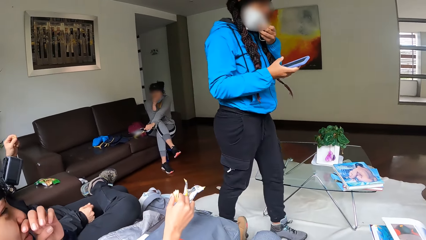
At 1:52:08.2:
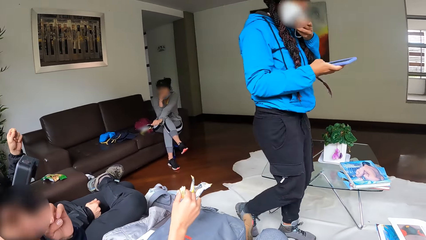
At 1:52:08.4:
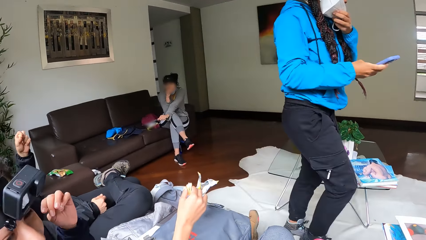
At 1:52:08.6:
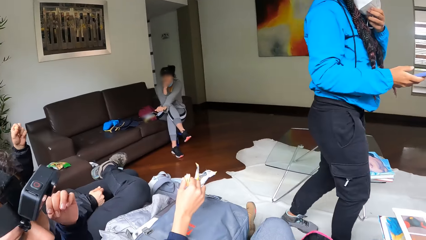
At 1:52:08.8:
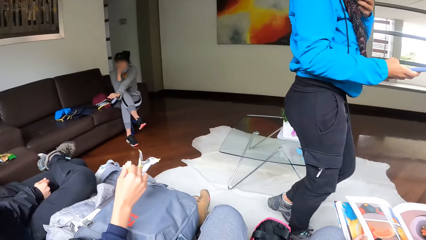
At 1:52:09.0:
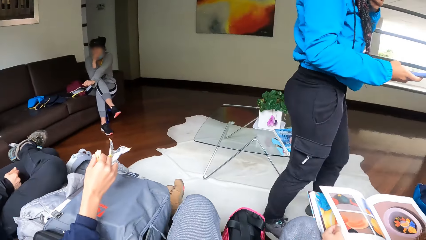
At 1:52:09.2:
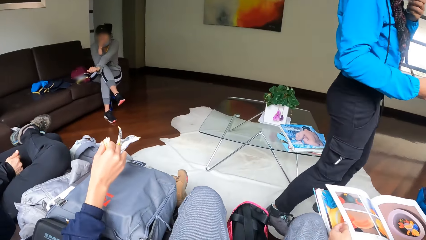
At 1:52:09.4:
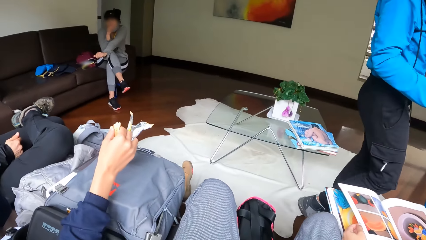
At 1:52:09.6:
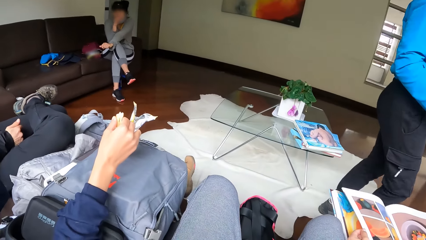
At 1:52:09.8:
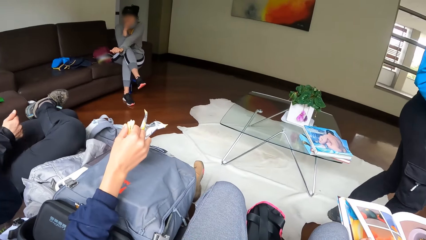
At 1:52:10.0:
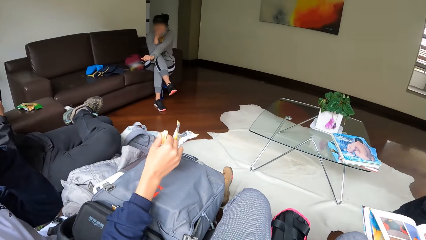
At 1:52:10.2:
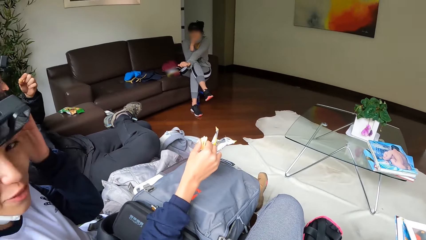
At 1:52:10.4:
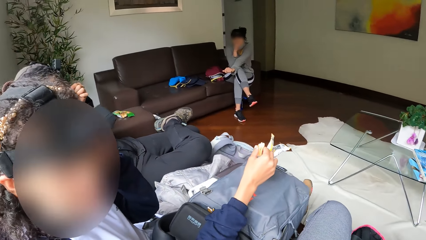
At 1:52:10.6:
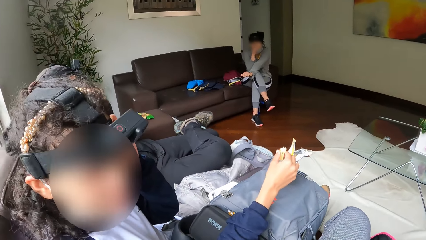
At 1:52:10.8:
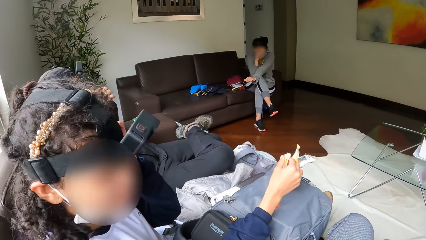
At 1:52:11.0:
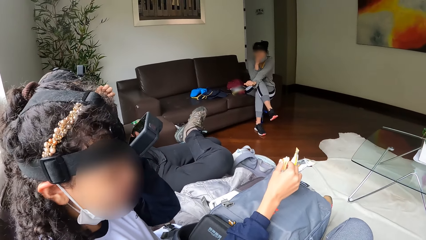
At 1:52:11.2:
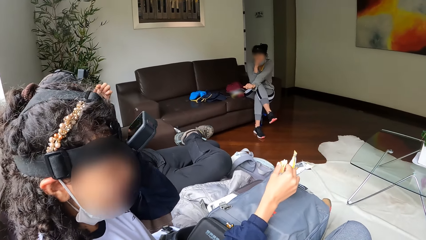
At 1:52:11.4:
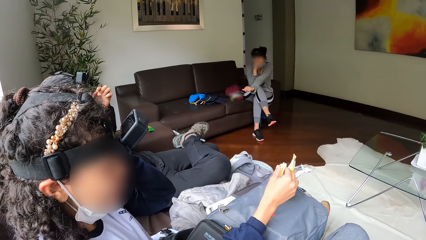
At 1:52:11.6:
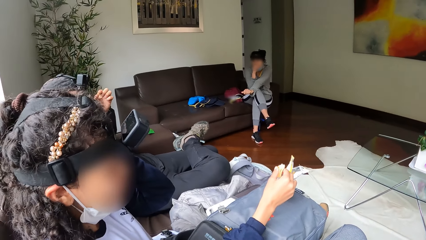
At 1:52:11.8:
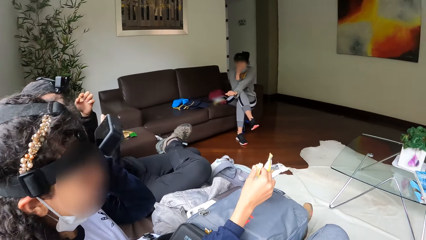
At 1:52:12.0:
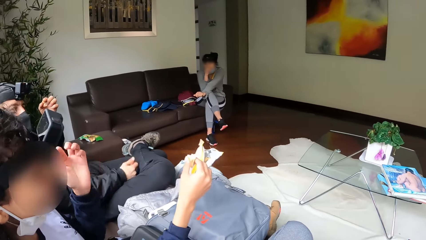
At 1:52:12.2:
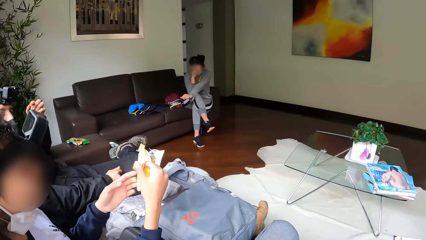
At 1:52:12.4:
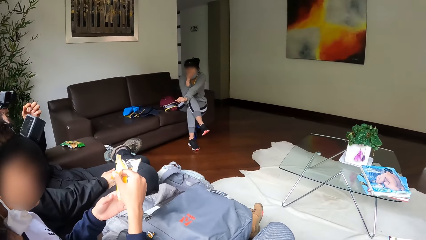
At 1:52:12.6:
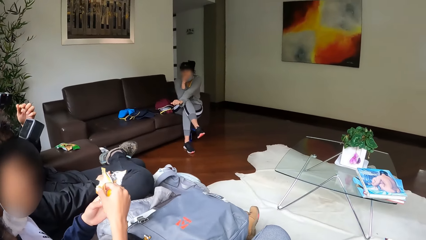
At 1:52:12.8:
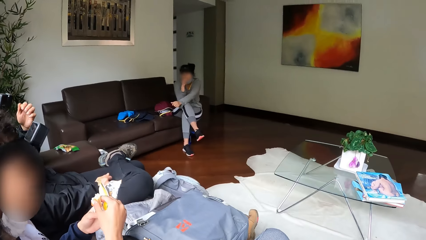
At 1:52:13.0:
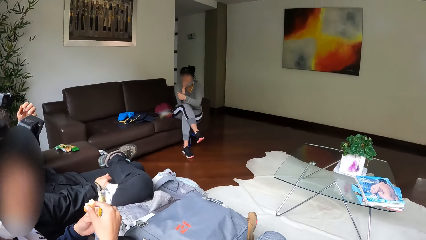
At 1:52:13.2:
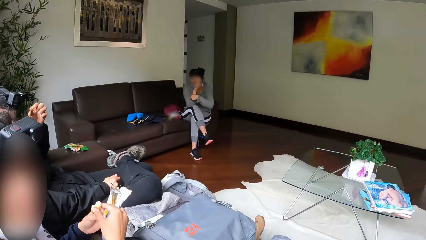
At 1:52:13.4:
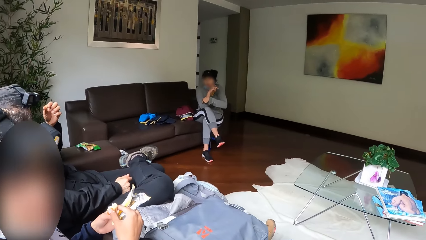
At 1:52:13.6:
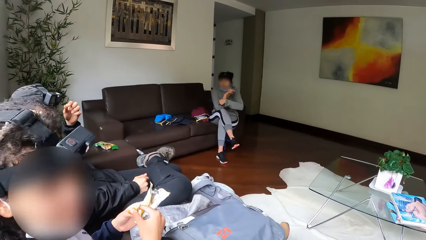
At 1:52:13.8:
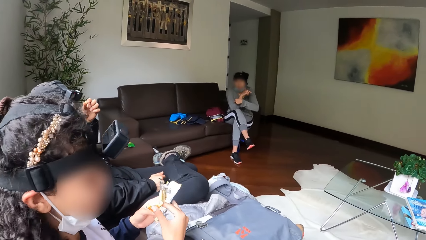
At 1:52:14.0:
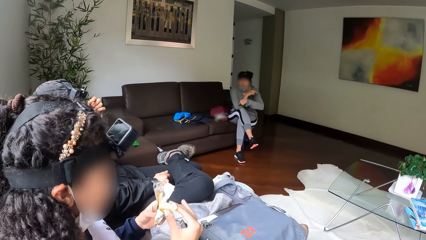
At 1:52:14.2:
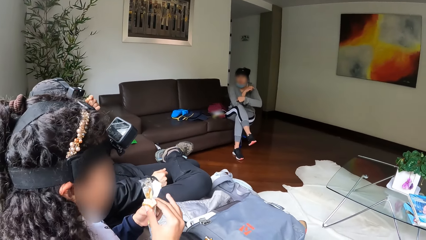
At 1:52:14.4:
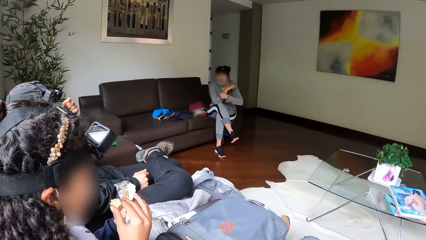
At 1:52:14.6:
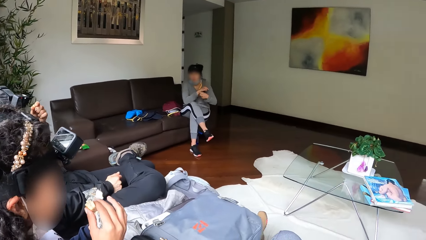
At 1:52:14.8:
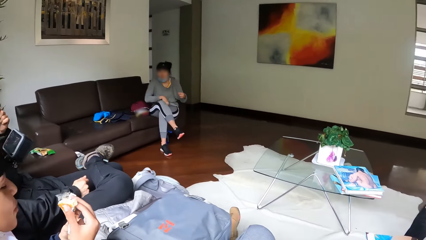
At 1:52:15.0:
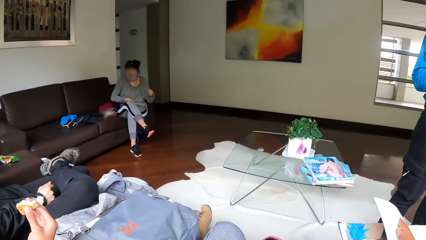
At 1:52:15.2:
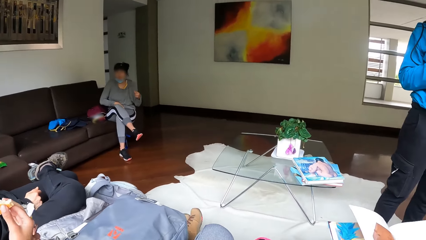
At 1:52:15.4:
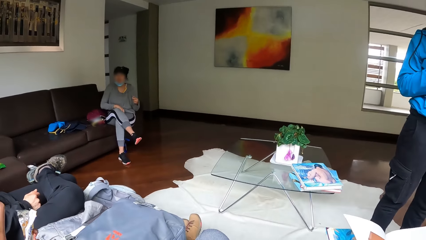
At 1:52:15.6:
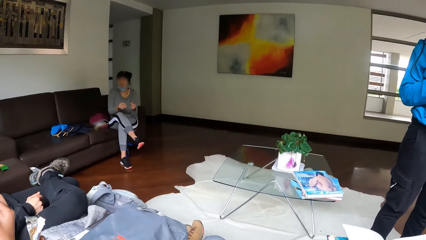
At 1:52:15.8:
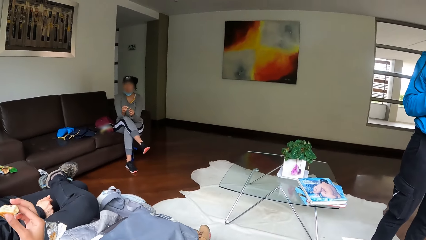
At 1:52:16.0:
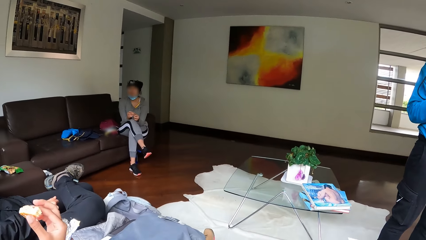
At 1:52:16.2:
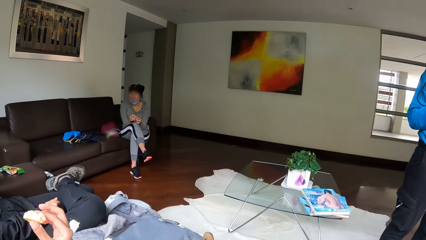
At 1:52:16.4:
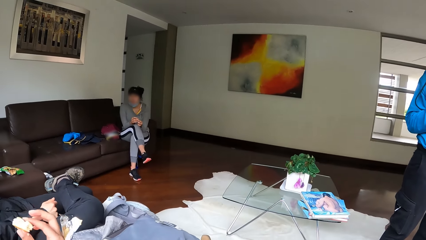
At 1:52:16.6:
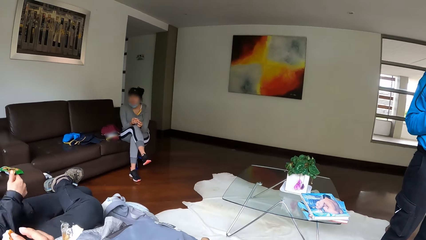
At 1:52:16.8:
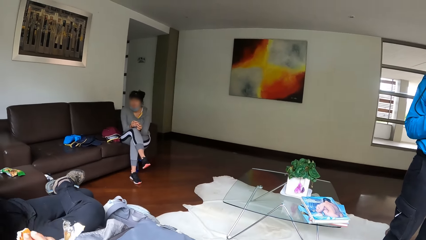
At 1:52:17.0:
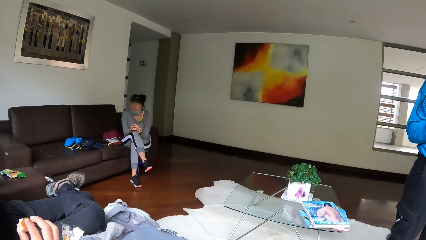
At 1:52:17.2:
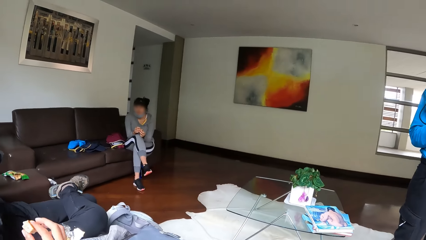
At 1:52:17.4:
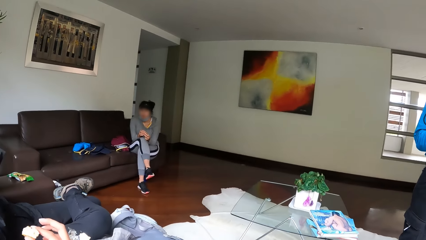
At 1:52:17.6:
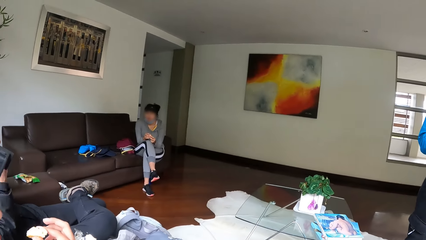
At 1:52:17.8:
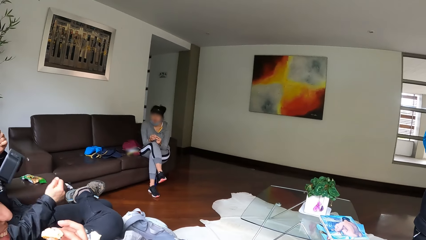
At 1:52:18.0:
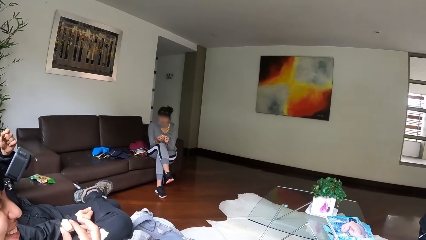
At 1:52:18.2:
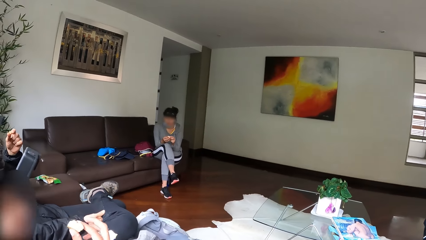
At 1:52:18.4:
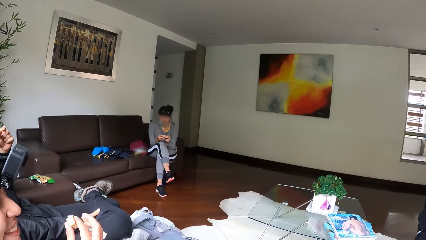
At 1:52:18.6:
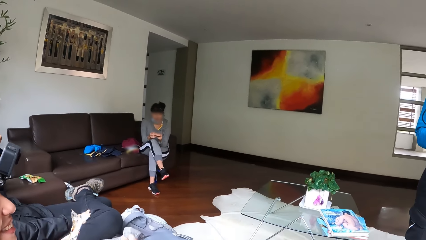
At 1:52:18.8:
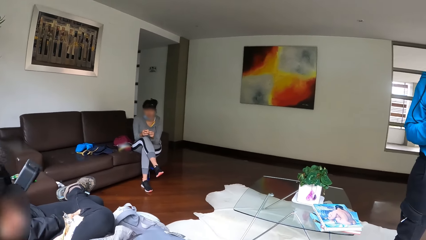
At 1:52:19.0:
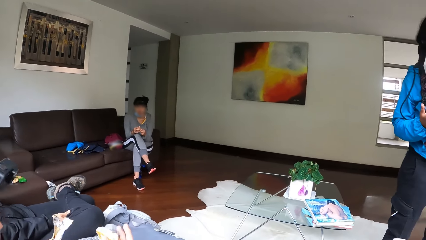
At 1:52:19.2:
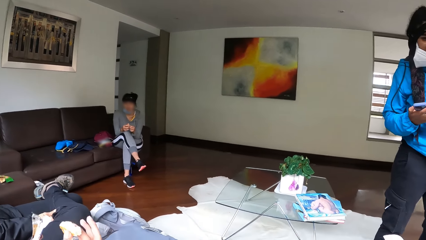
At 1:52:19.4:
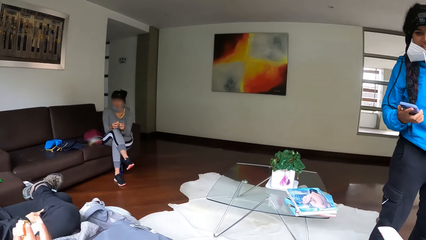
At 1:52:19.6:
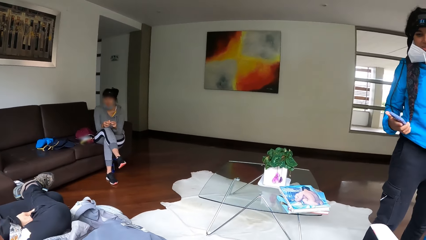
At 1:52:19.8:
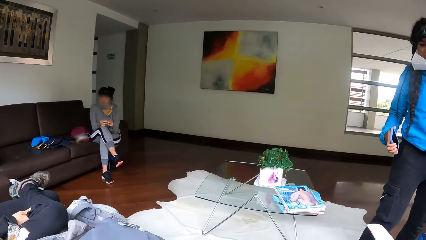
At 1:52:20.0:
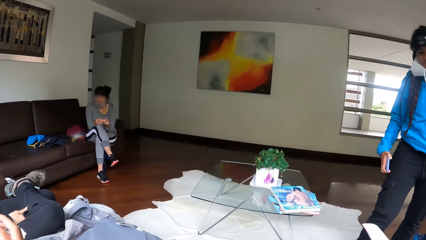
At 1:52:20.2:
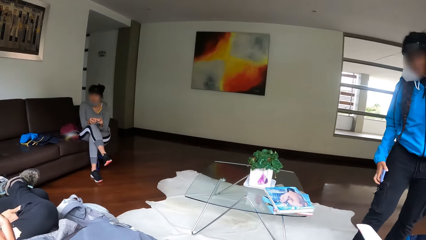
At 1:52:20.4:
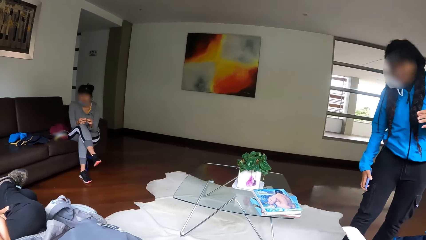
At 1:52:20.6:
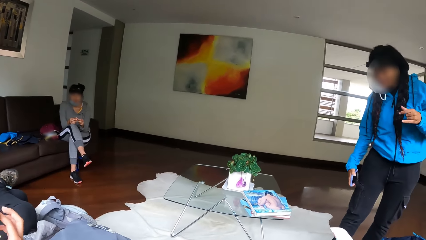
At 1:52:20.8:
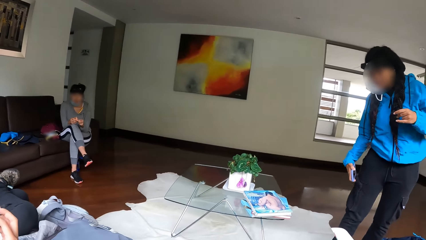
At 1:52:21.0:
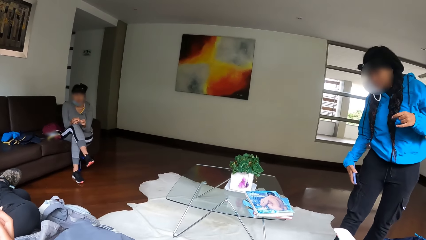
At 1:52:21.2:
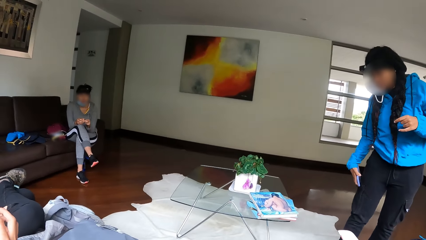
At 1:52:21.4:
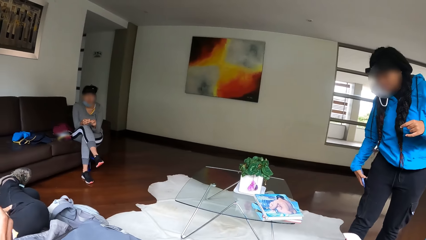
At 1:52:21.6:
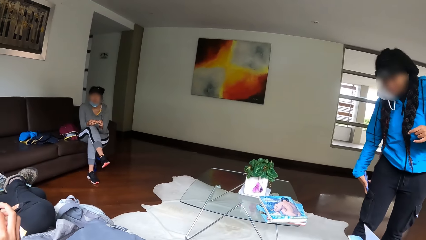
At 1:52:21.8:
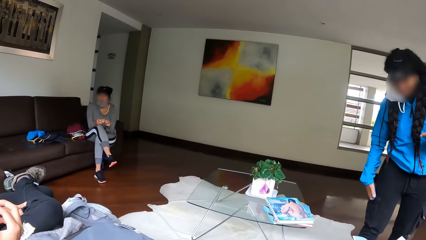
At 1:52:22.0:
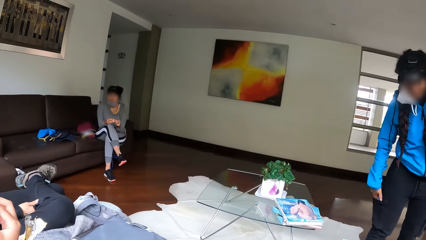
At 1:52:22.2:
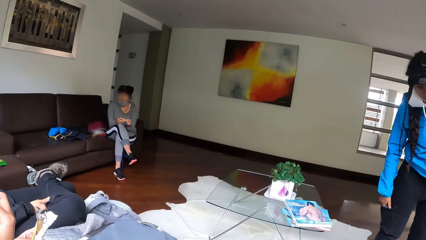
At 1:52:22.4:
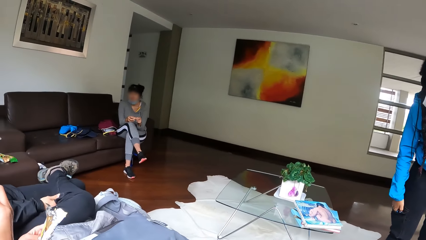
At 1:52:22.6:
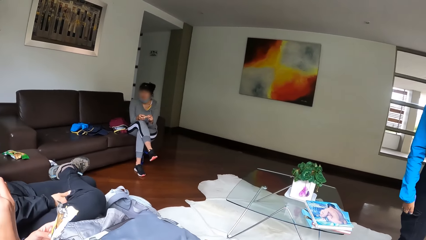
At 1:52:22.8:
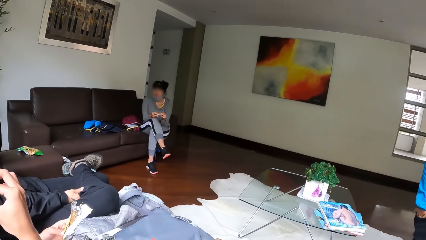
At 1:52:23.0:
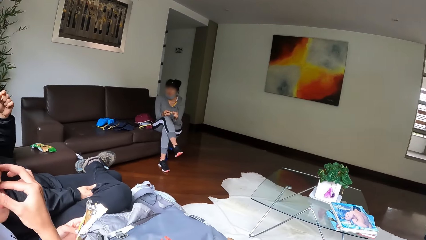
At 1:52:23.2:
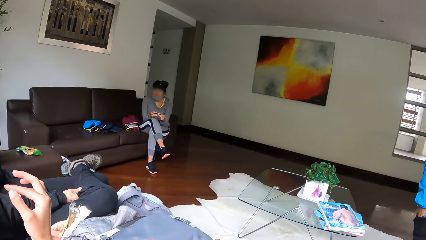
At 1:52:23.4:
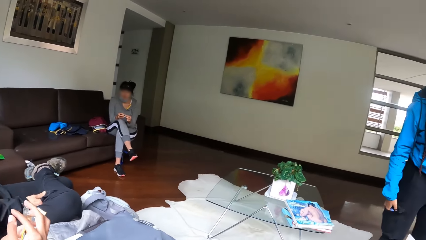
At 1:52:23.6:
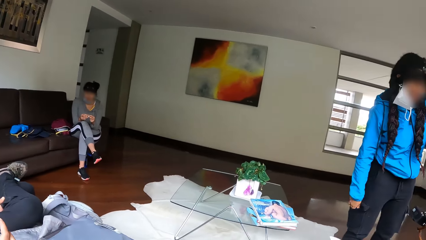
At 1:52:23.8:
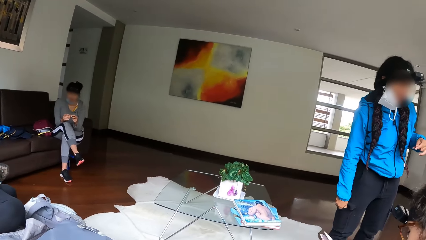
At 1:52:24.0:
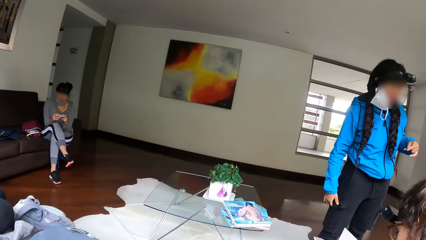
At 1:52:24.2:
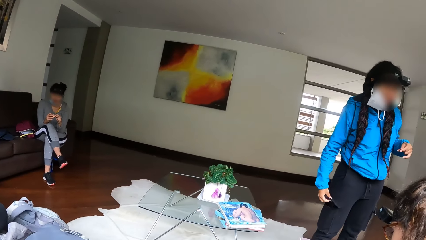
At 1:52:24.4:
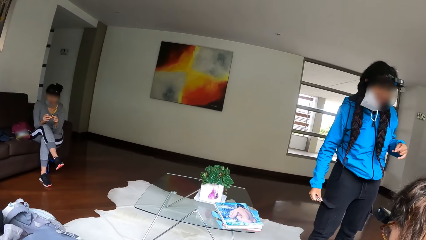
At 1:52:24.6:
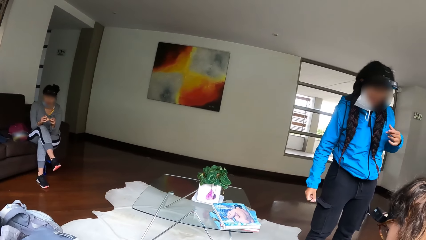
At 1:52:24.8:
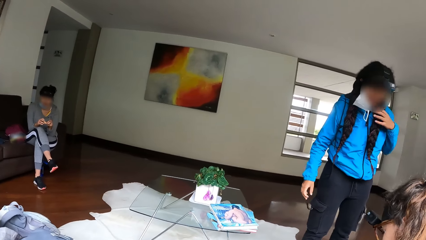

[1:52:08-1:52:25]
The lady walks around. The lady scrolls the phone. The lady puts the phone in her pocket with her right hand.
